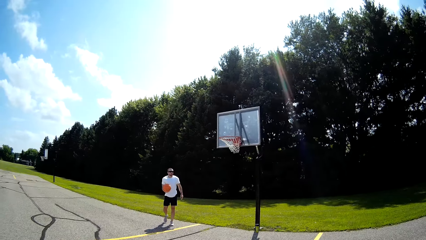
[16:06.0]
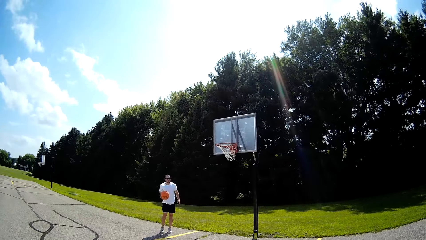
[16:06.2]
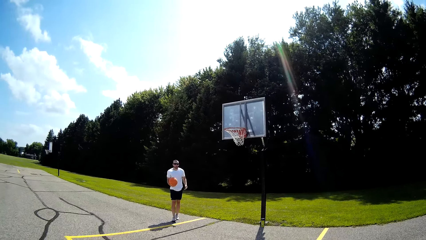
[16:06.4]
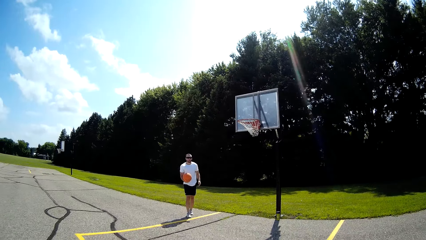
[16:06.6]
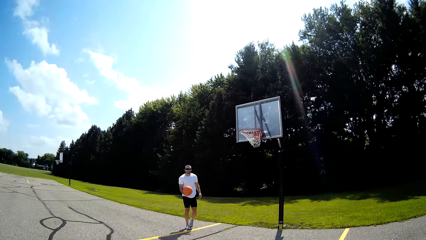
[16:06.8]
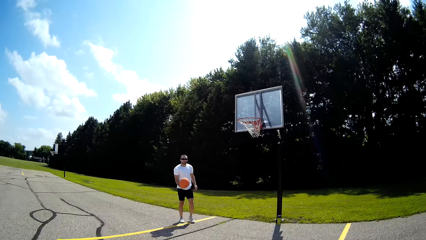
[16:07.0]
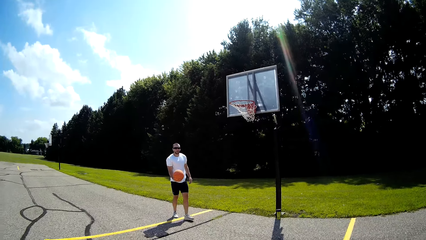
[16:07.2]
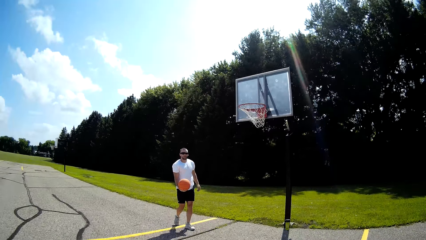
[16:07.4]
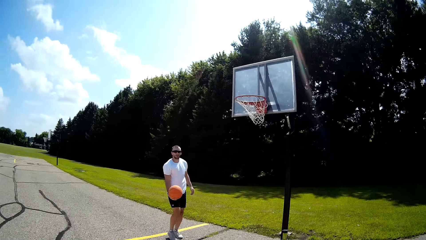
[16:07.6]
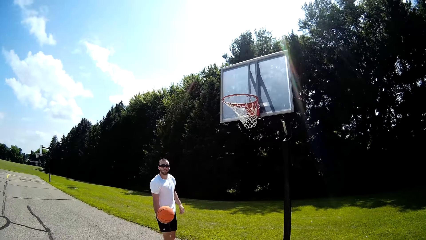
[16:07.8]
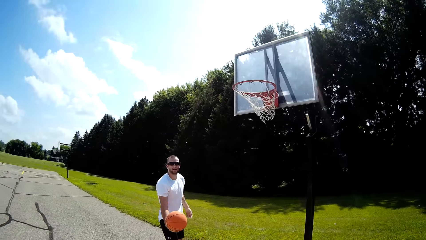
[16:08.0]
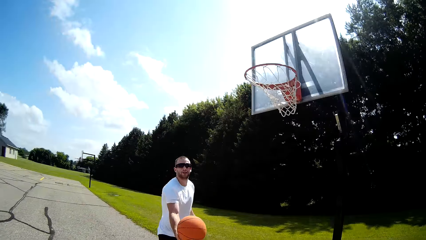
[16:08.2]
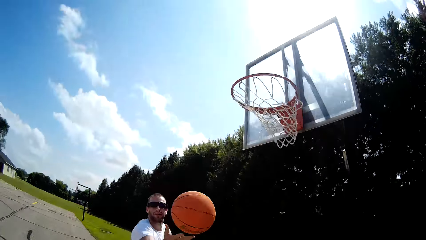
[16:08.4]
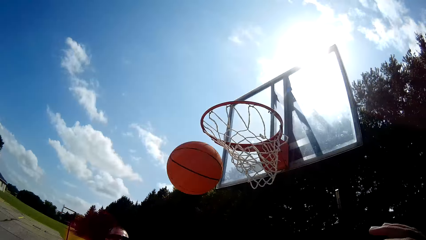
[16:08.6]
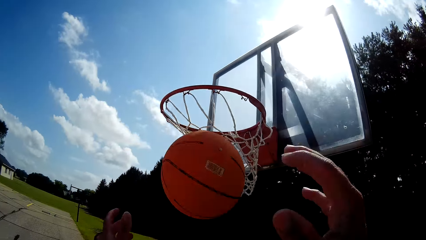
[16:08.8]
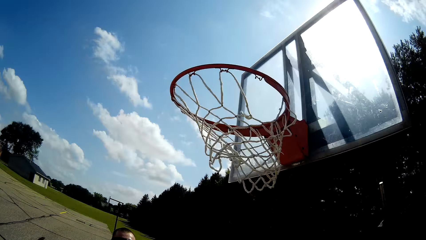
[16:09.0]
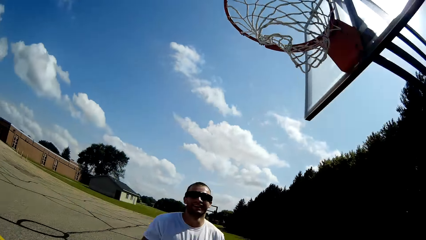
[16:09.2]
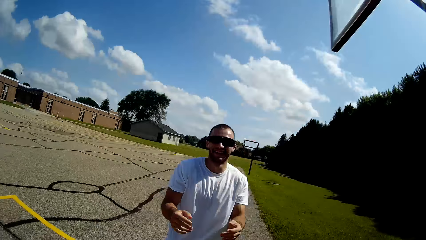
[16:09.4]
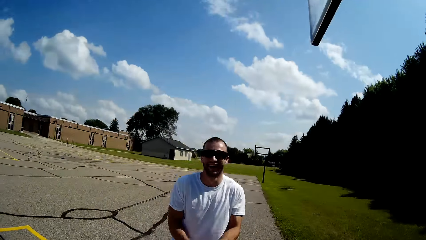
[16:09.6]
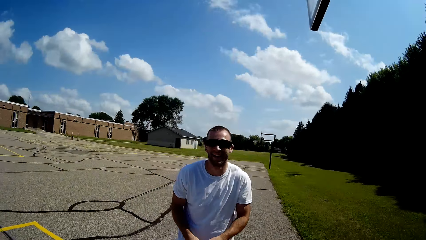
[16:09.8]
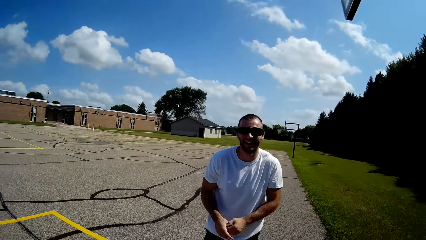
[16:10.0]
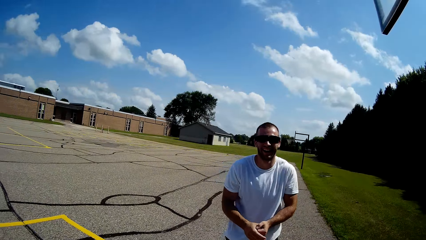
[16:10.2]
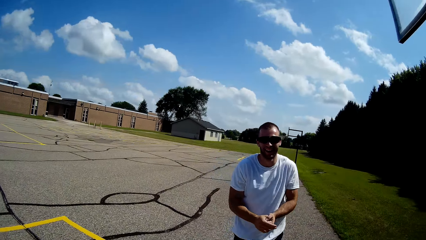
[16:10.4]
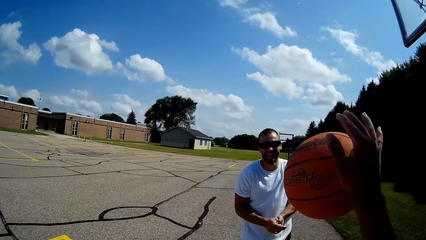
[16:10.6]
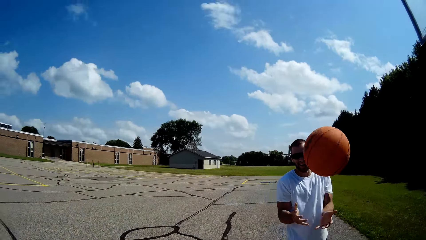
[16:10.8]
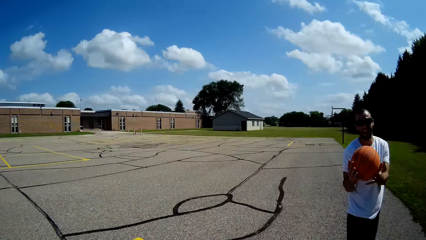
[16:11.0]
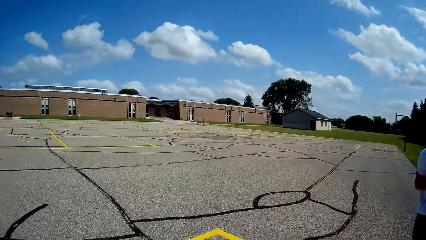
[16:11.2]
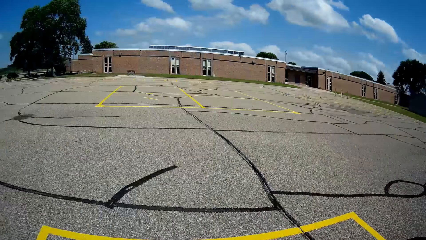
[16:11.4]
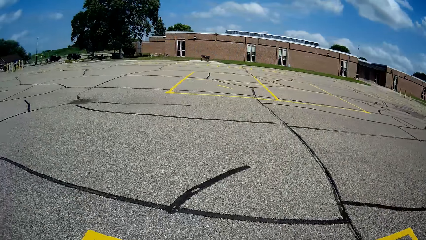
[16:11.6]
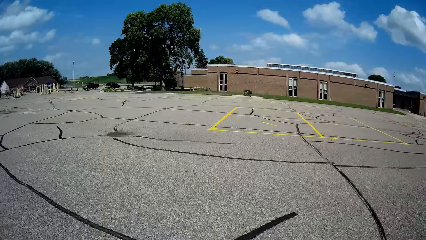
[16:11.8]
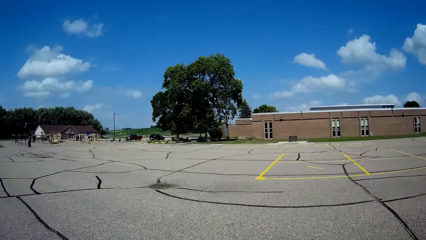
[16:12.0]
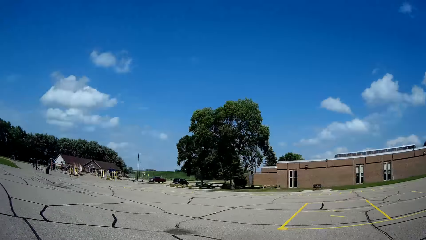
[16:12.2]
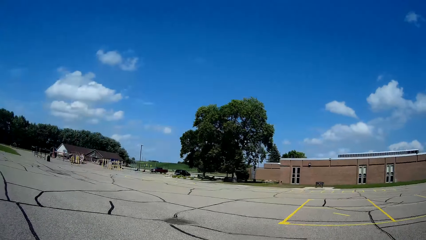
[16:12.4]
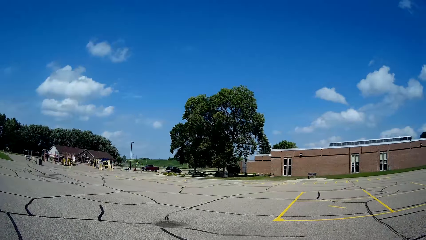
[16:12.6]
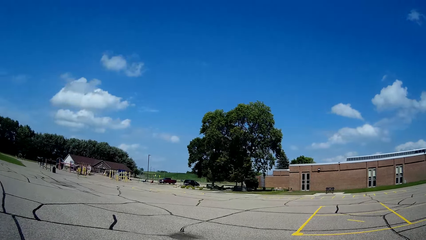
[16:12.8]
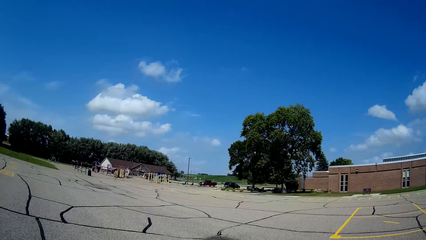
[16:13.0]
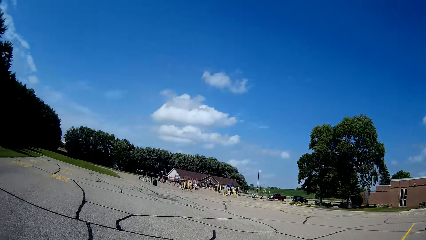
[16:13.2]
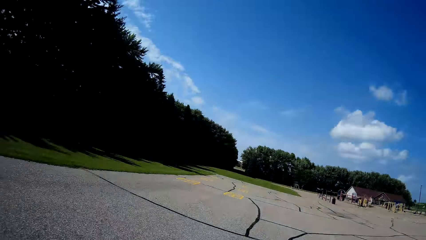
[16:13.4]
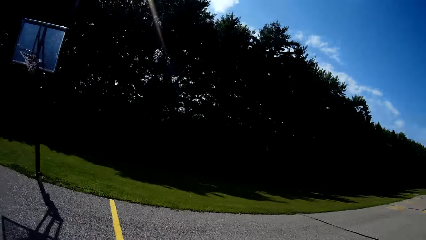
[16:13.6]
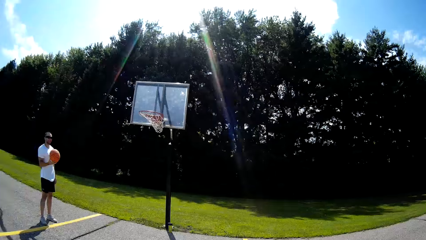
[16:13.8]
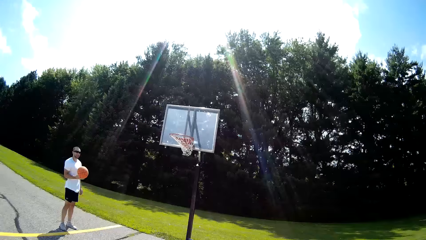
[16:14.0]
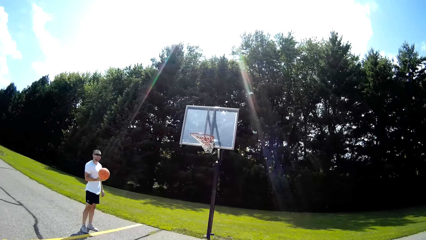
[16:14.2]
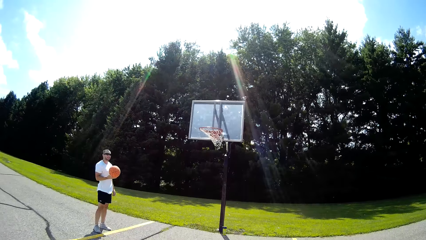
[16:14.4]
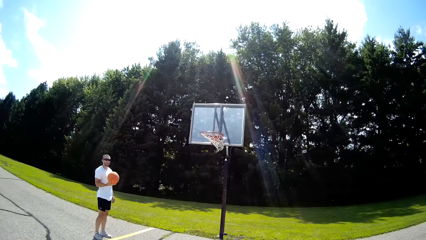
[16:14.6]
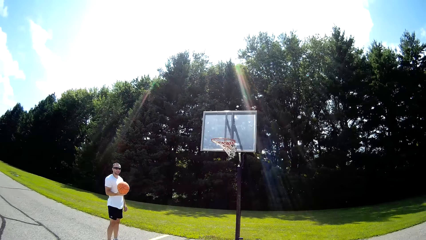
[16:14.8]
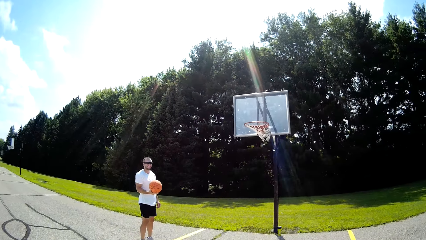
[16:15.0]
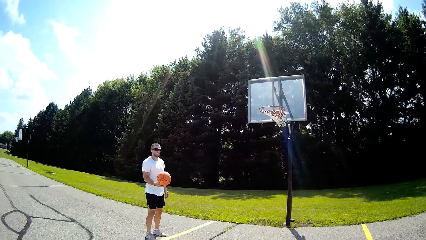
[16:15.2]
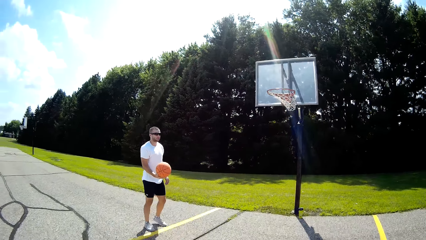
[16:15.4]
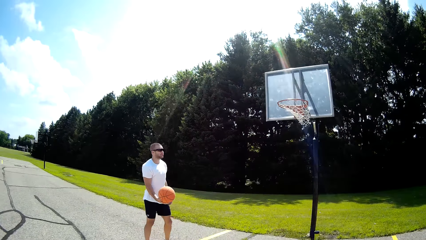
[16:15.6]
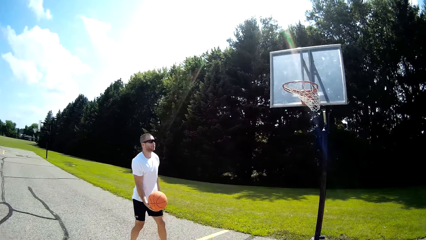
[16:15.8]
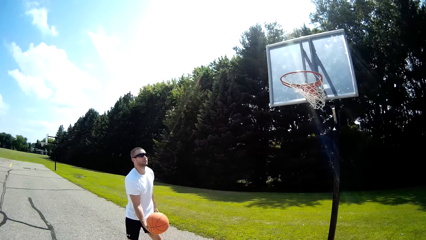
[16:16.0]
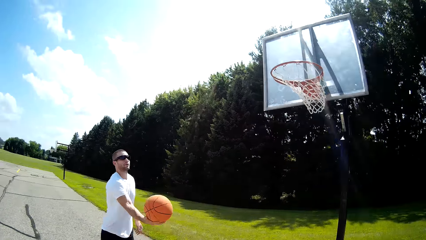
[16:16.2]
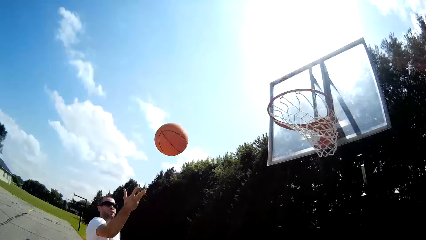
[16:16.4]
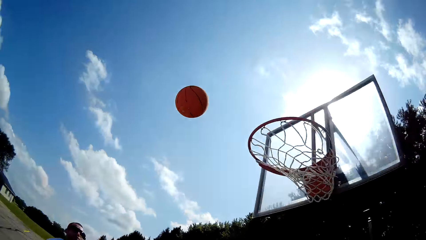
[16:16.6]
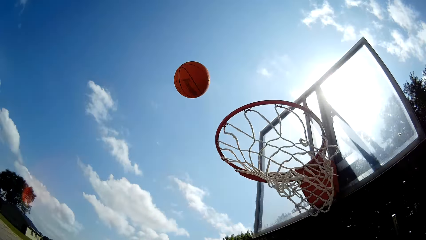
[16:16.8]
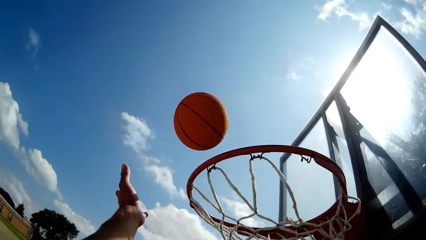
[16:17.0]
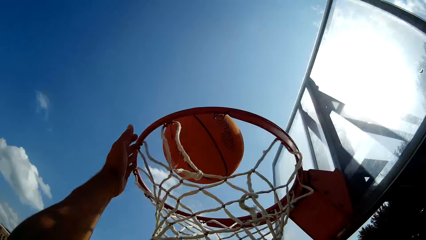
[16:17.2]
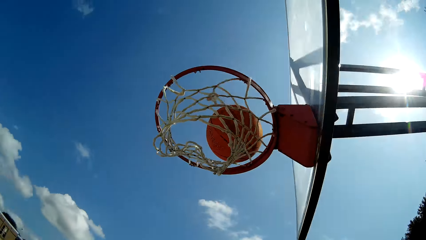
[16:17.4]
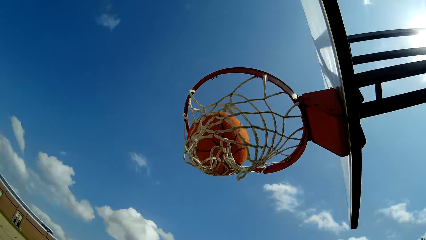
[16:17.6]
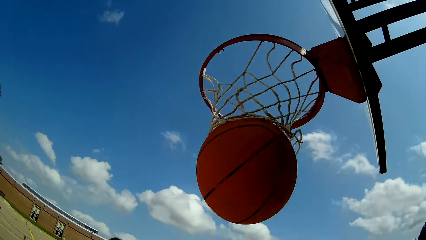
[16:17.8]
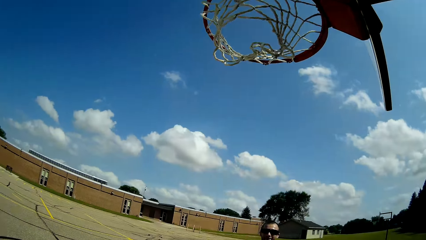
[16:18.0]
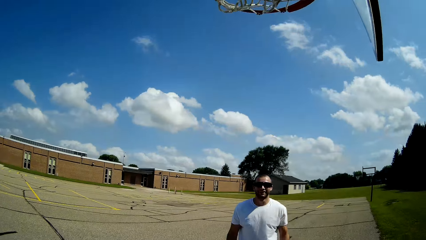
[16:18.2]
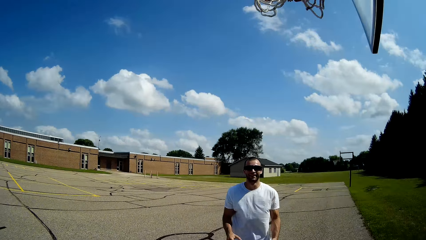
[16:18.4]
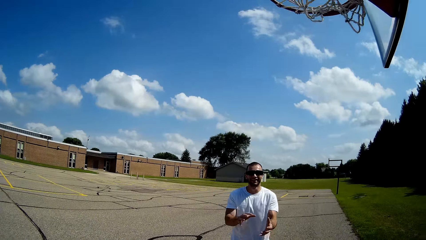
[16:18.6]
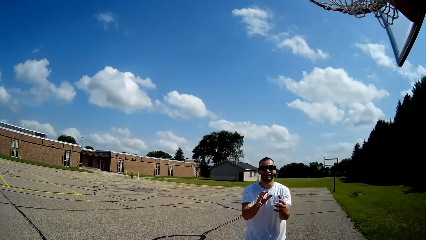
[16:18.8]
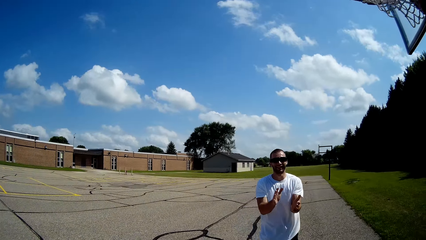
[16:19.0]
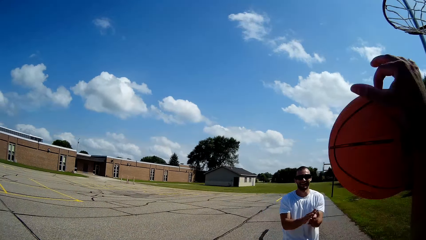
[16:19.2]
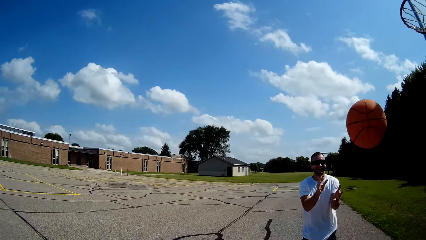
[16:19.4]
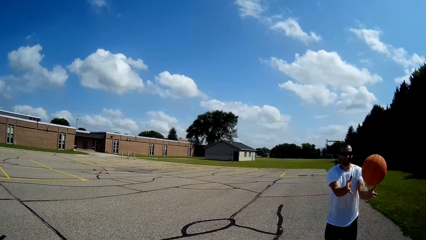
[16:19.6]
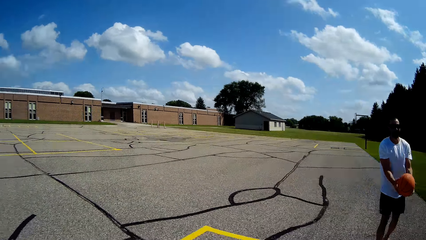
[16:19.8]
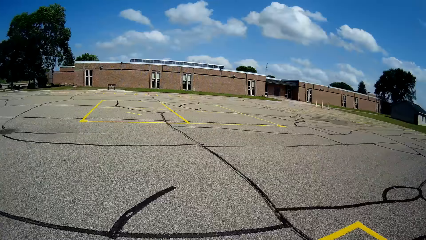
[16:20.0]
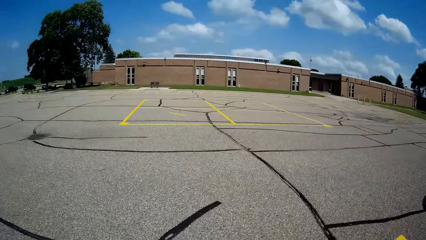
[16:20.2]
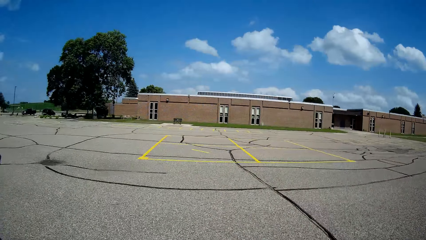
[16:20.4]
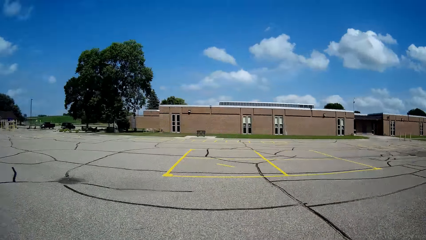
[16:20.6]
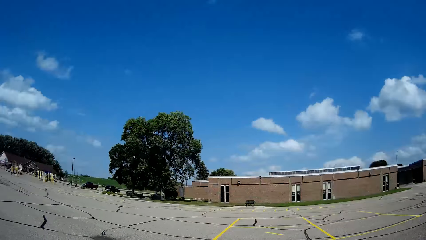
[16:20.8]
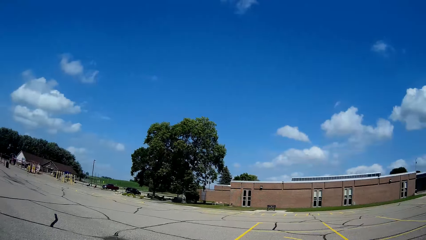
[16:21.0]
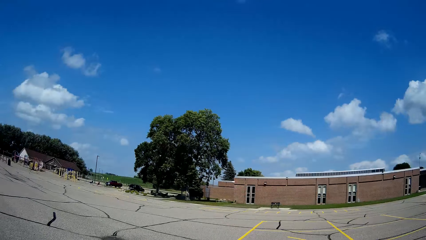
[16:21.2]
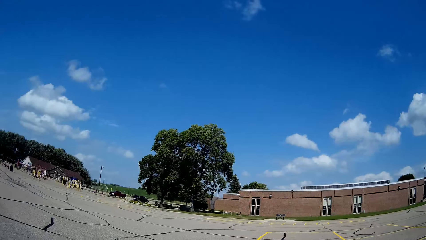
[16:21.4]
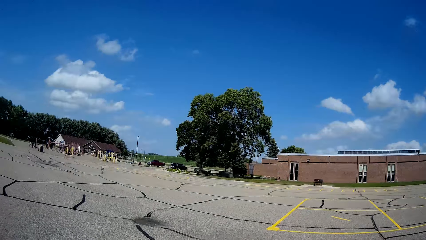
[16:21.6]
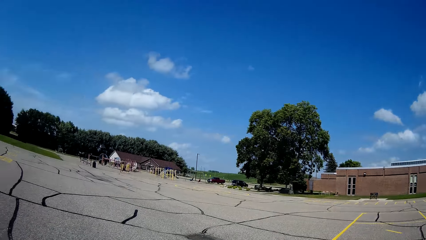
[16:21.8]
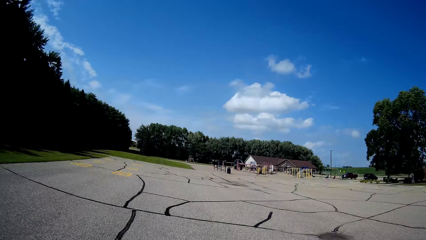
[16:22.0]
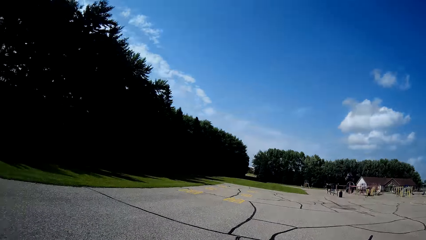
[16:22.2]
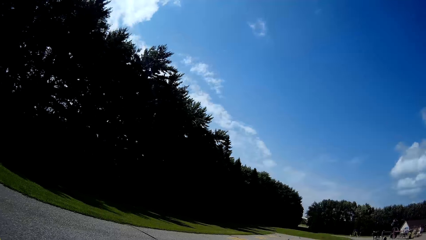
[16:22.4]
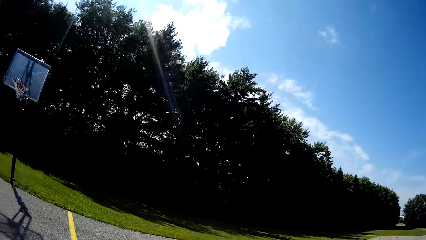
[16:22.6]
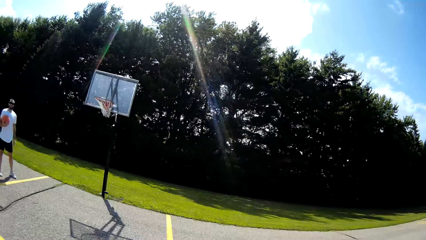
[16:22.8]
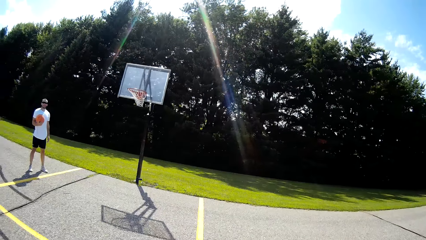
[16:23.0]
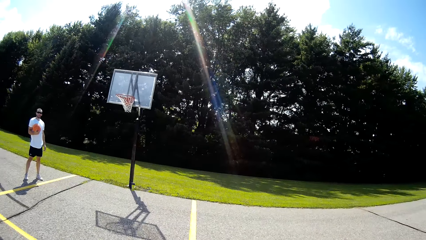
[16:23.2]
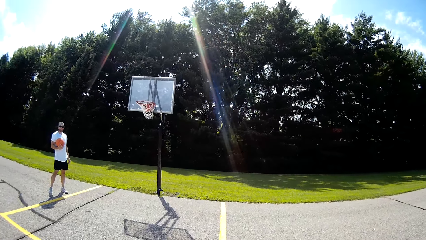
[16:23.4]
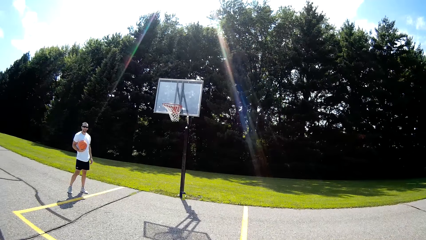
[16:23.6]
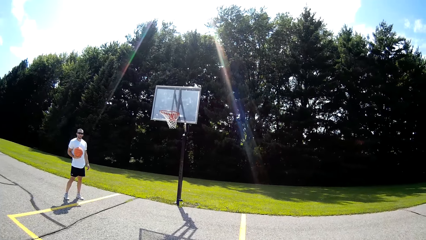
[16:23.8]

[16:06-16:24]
A man throws the ball at the camera wearer. The camera wearer catches the ball. They interact with the man and throw the basketball to the man. They look around. The man throws the ball in the net. The camera wearer throws the basketball into the basketball ring. They catch the ball, throw the basketball to the man, and look around.
